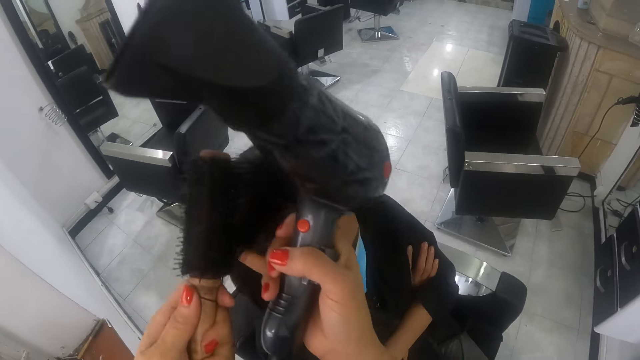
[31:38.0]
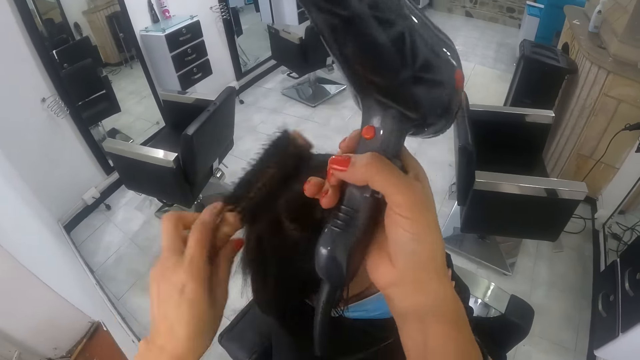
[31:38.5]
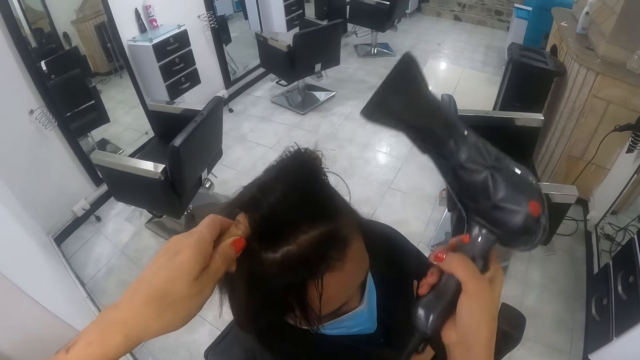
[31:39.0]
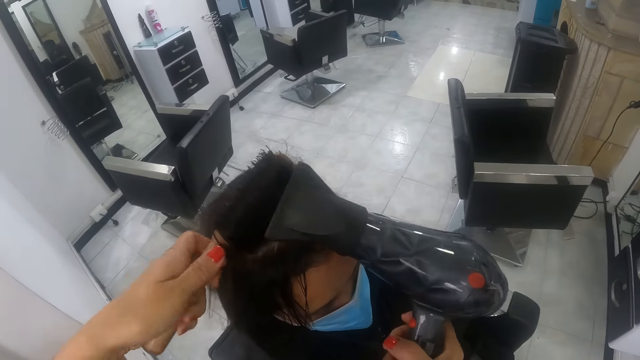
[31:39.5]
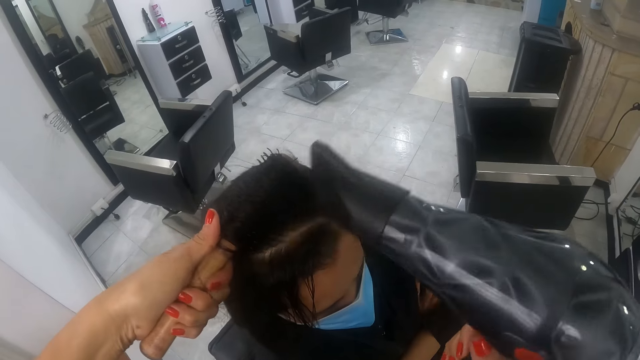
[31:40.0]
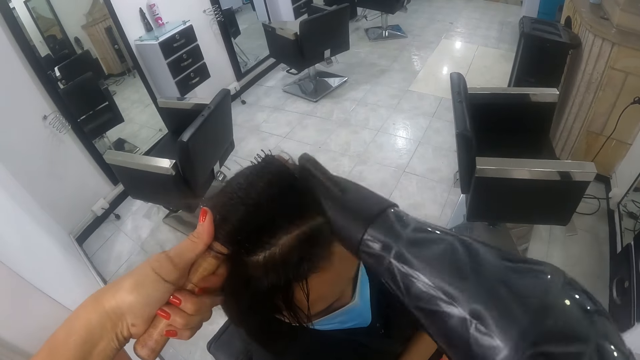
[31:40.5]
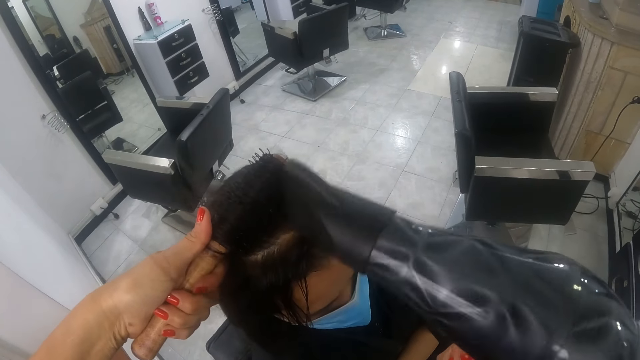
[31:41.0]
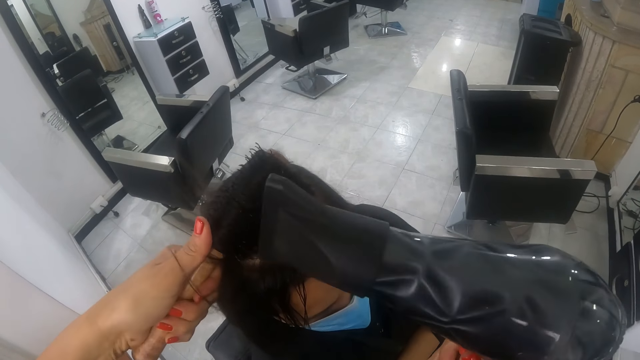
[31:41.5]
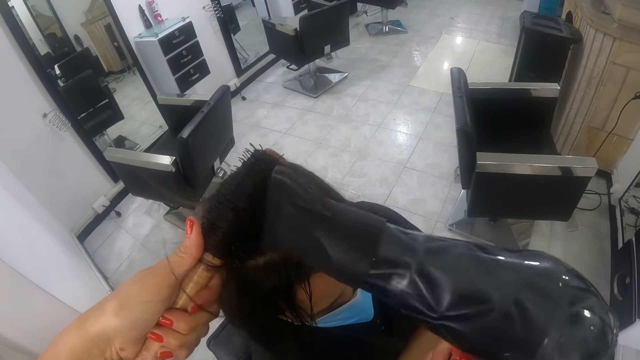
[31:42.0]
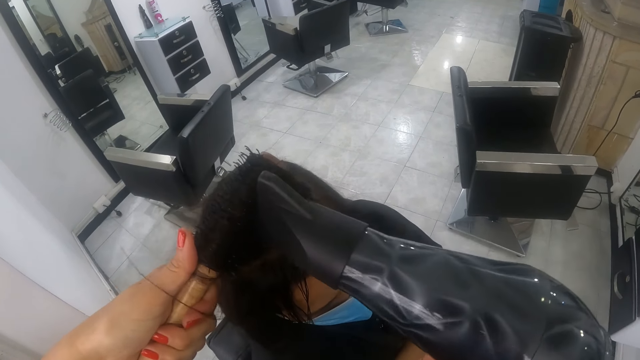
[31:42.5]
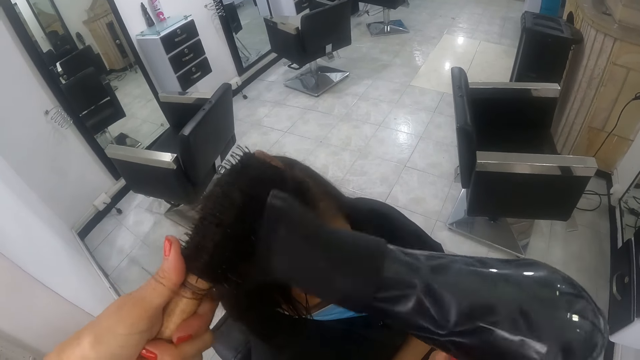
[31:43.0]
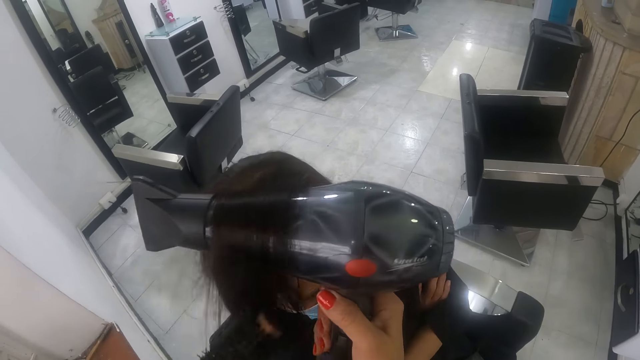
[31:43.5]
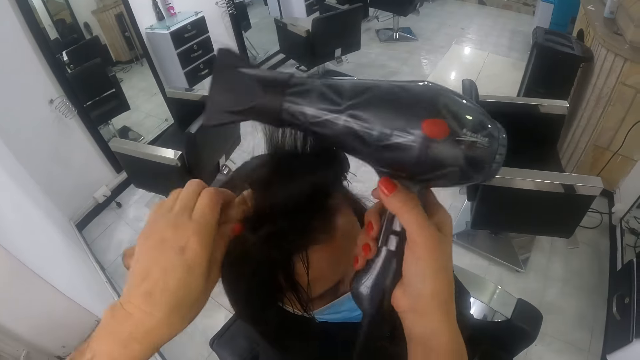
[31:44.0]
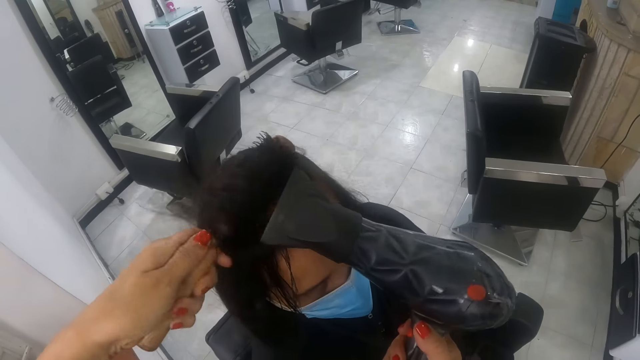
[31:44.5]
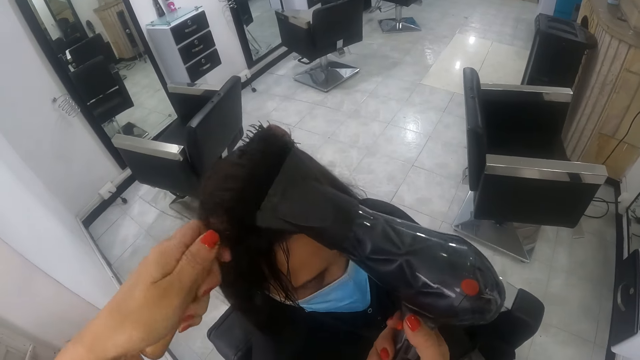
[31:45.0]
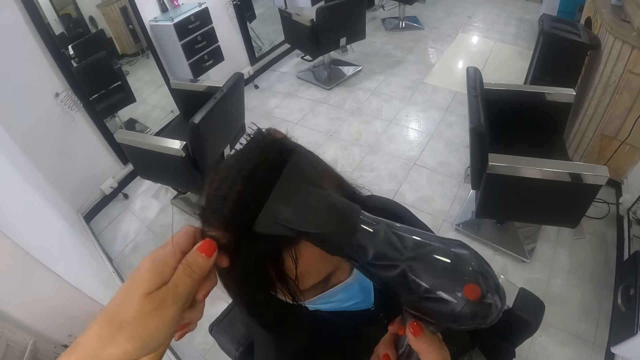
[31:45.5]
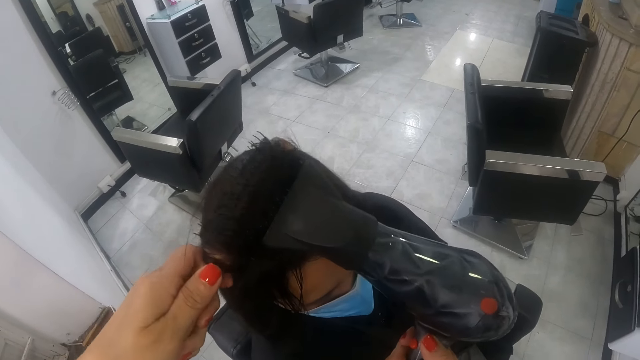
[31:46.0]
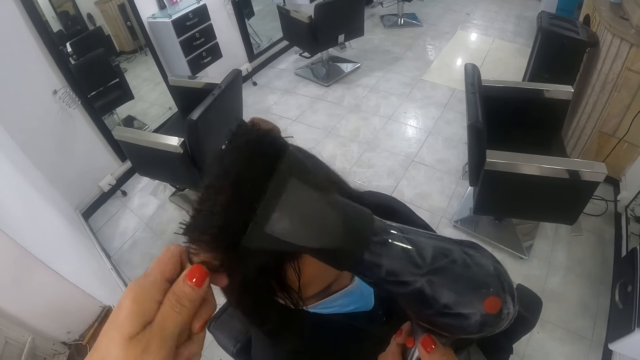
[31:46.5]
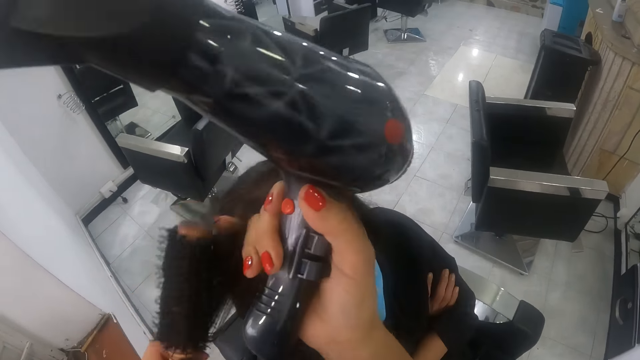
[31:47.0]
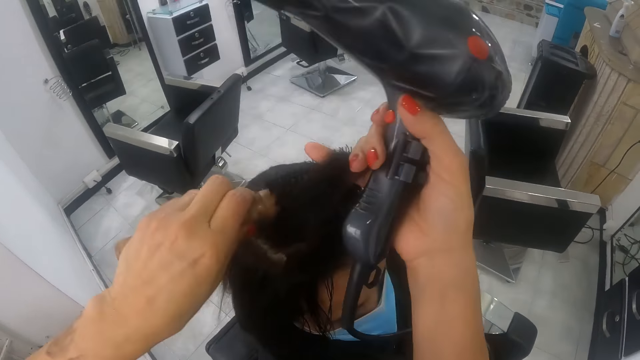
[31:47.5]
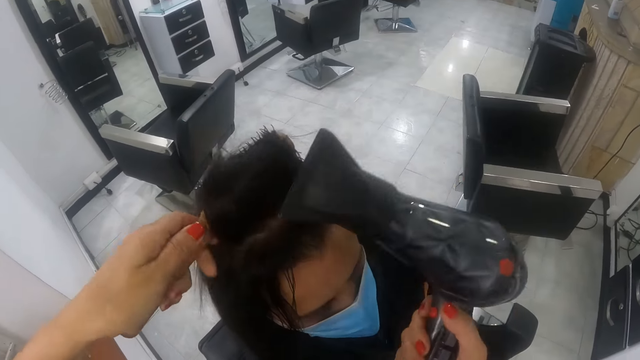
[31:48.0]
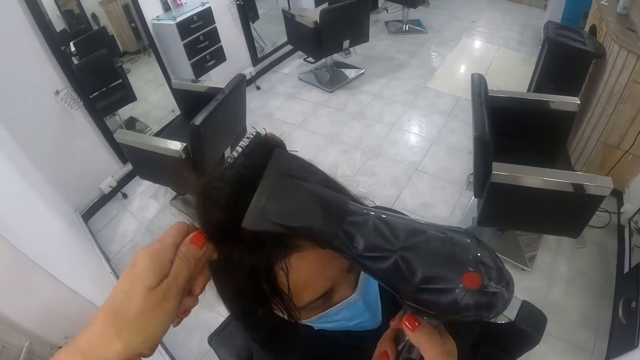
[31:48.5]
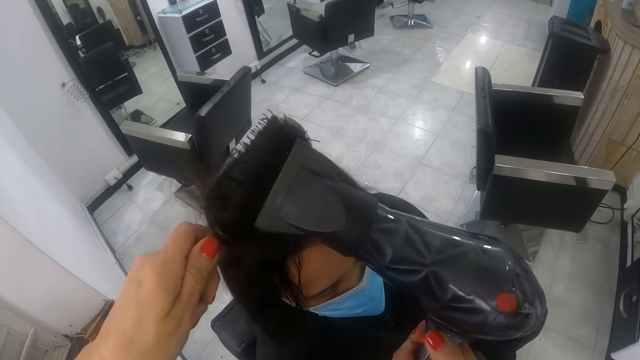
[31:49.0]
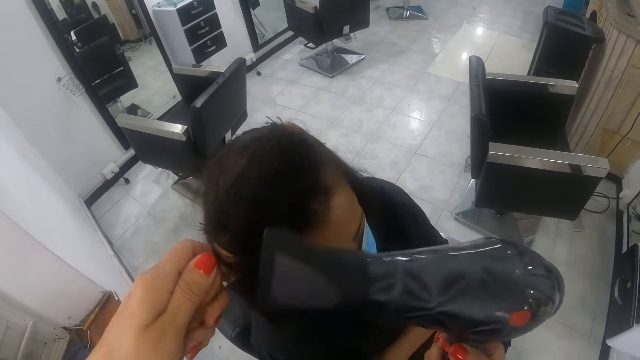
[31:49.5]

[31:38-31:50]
The camera wearer pulls the portion of the hair of the man from the round brush in her left hand with her right hand. She straightens the portion of the hair of the man from her right hand with the round brush in her left hand. She uses the hair dryer in her right hand on the portion of the hair of the man. She places the portion of the hair of the man in the round brush in her left hand on the hair dryer in her right hand. She straightens the portion of the hair of the man from the hair dryer in her right hand with the round brush in her left hand. She uses the hair dryer in her right hand on the portion of the hair of the man.

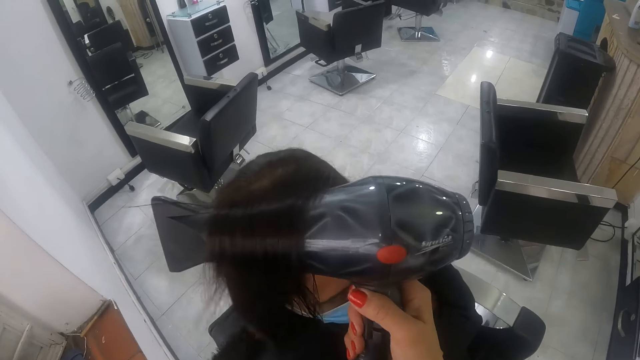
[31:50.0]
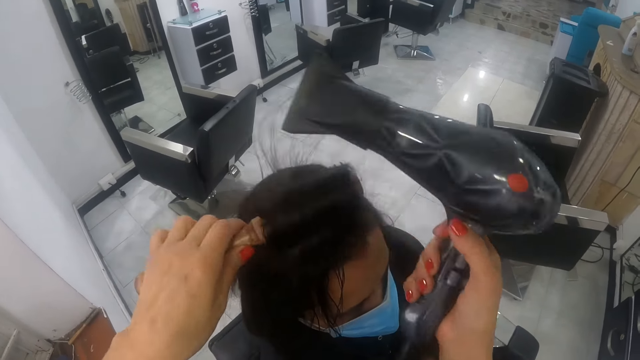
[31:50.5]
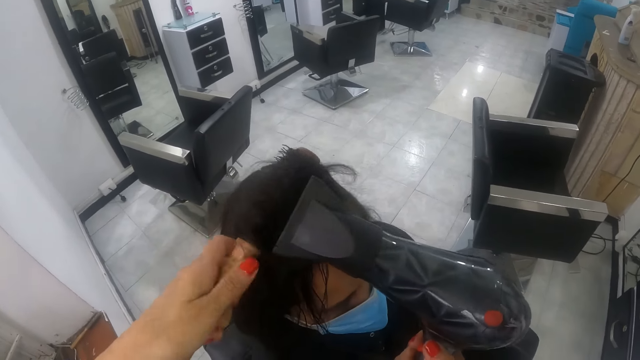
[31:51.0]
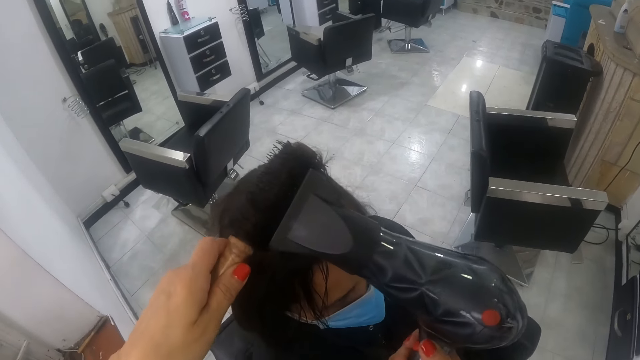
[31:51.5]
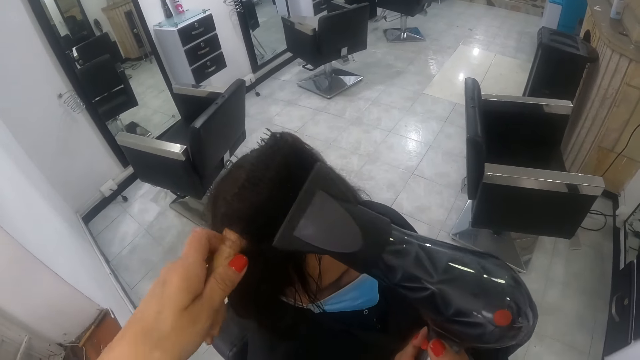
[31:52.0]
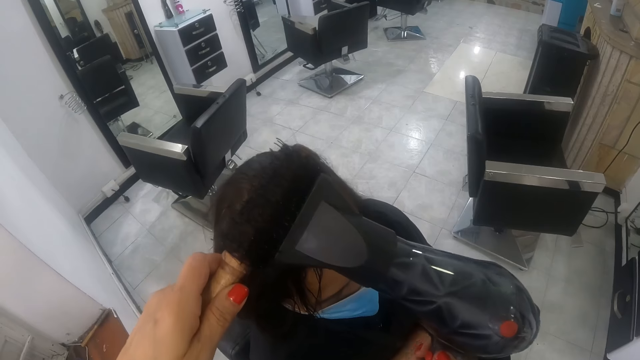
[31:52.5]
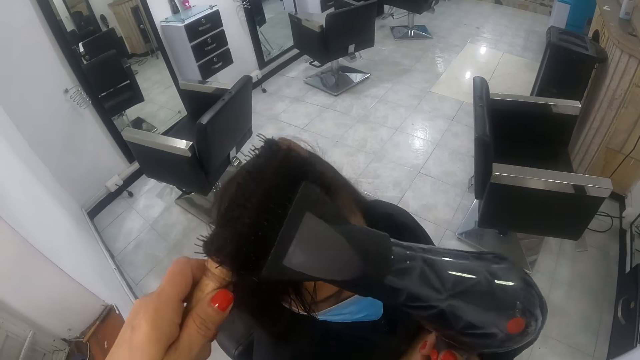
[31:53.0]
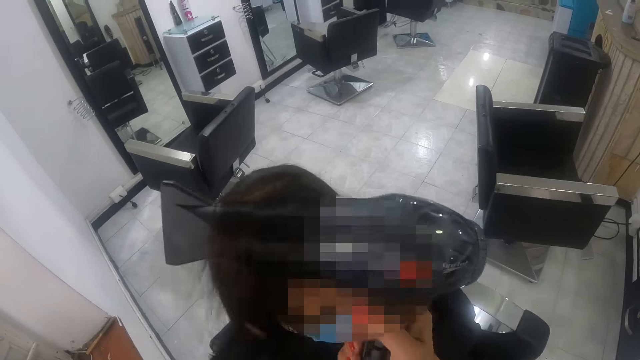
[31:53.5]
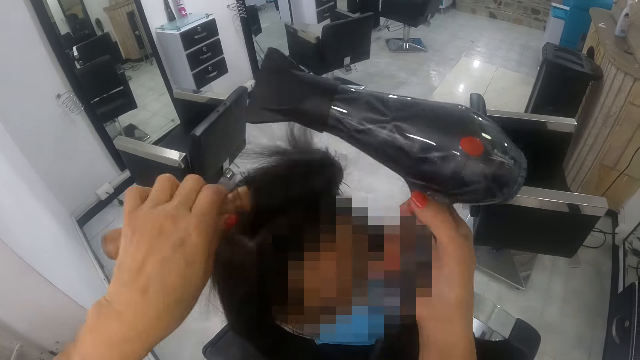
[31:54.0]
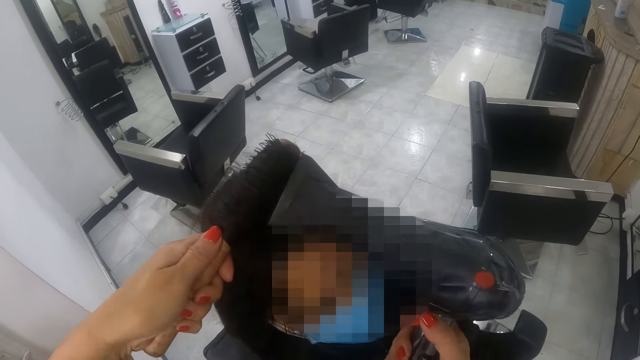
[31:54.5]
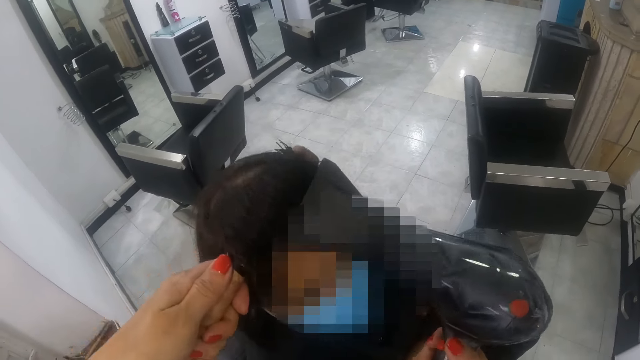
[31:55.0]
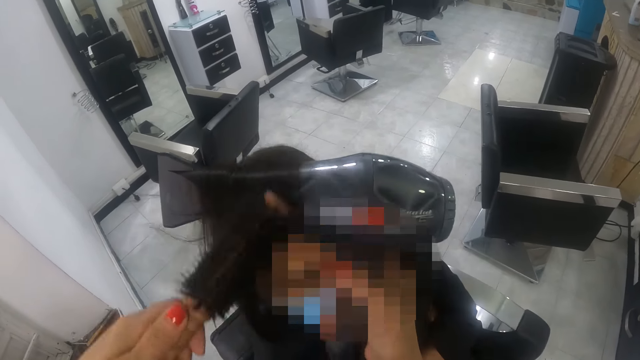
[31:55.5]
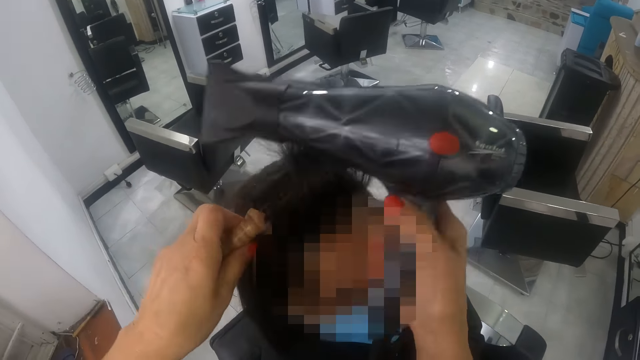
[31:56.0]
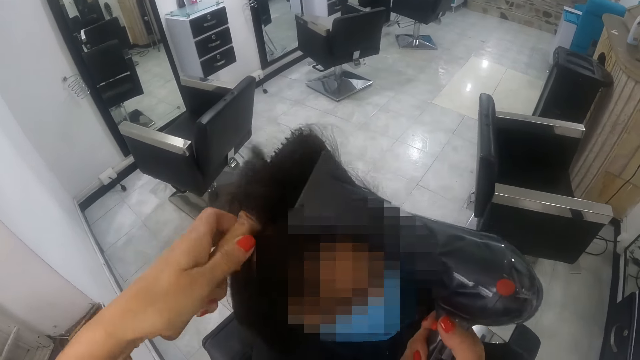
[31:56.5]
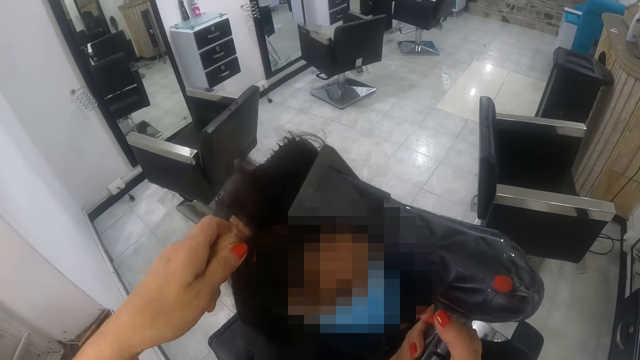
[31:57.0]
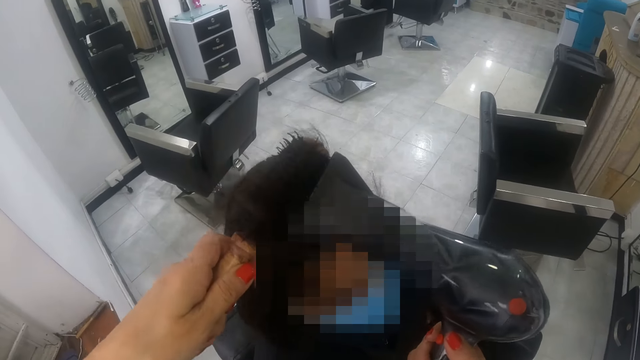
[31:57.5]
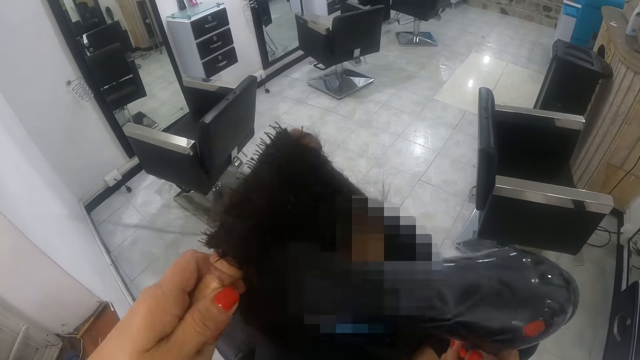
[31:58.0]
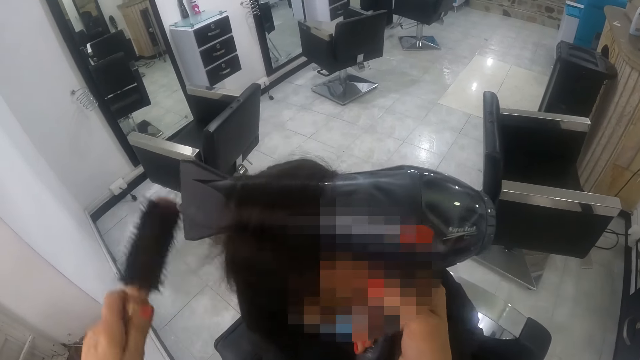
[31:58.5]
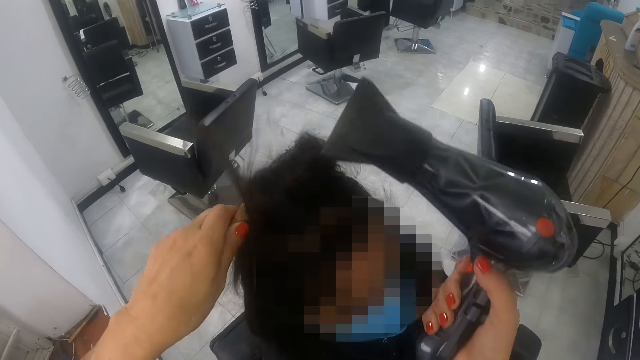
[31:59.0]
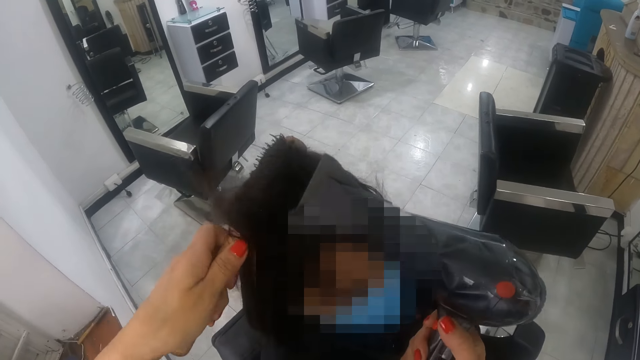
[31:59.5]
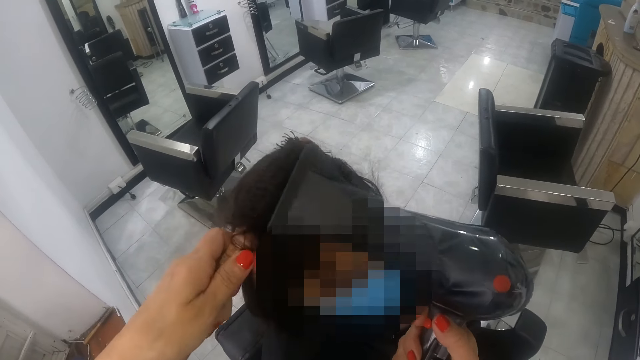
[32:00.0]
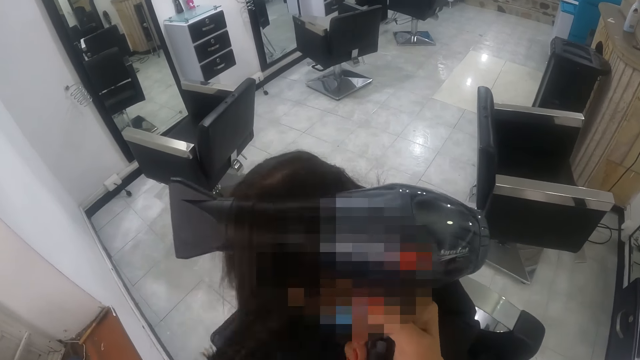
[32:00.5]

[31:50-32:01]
The camera wearer blows a woman's hair. They brush the woman's hair. They blow the woman's hair. They brush the woman's hair.
